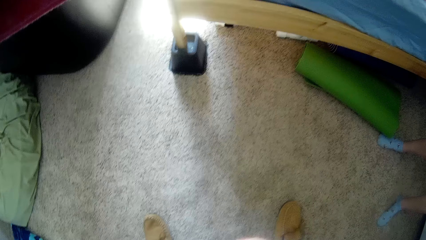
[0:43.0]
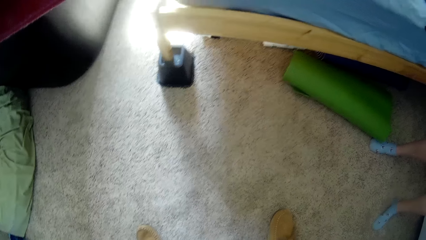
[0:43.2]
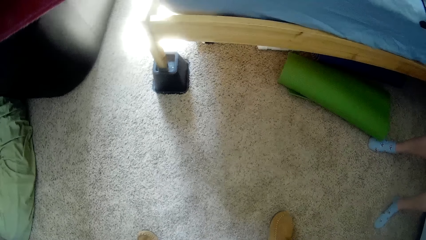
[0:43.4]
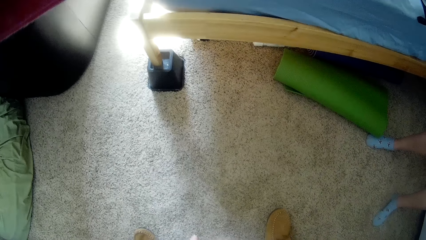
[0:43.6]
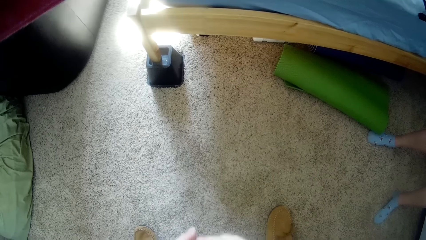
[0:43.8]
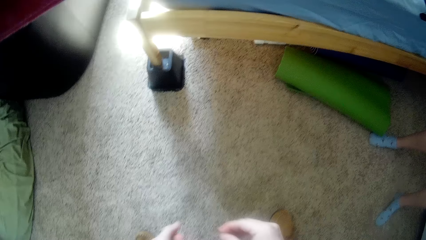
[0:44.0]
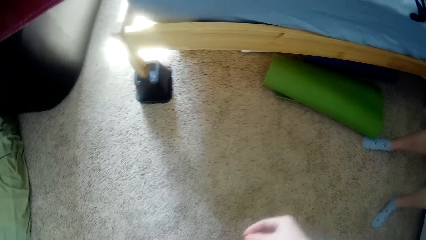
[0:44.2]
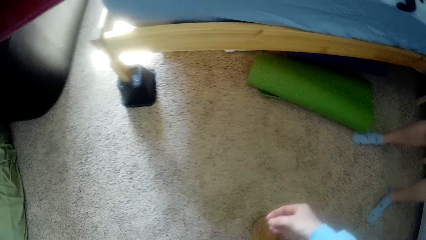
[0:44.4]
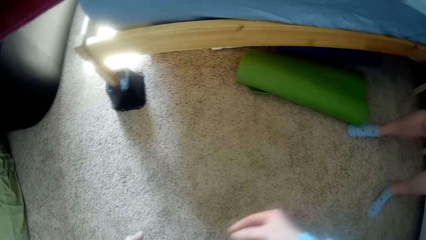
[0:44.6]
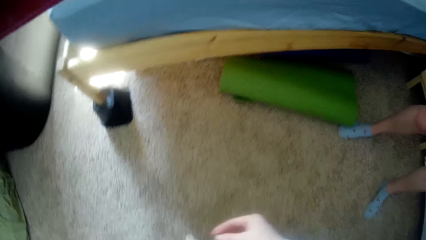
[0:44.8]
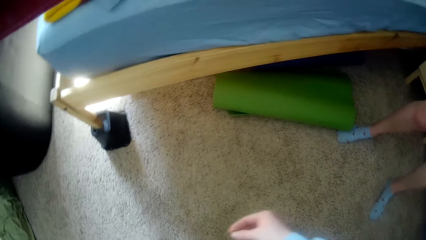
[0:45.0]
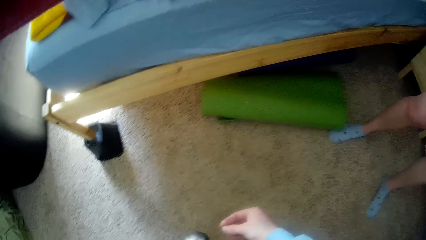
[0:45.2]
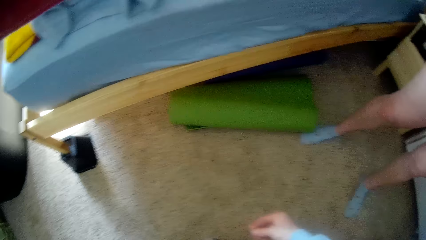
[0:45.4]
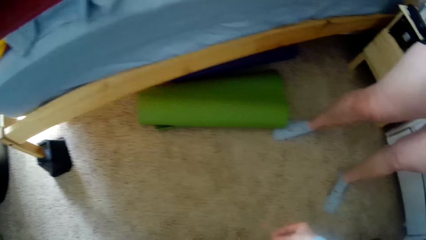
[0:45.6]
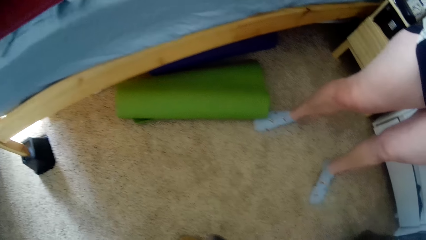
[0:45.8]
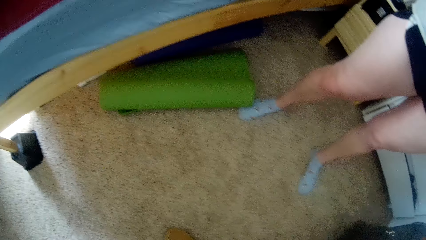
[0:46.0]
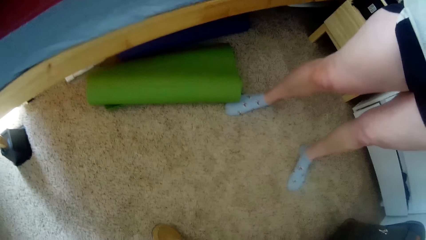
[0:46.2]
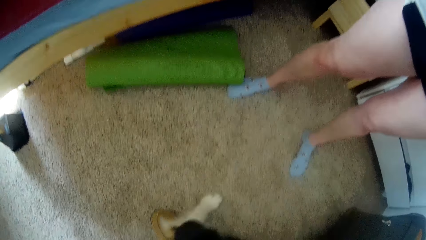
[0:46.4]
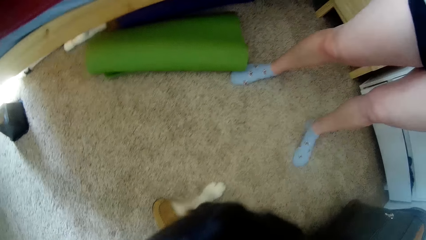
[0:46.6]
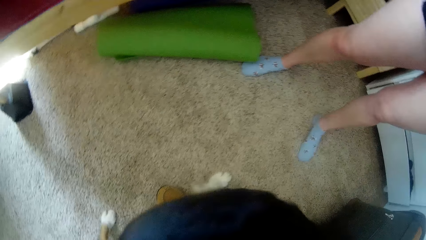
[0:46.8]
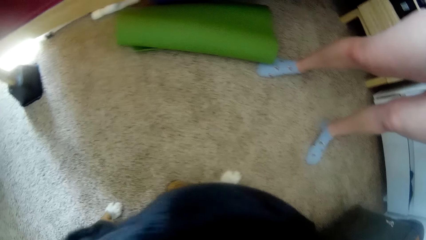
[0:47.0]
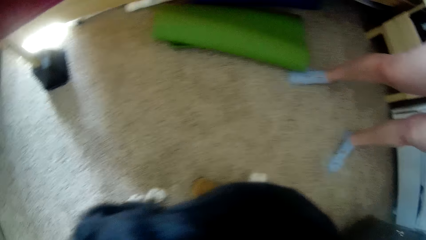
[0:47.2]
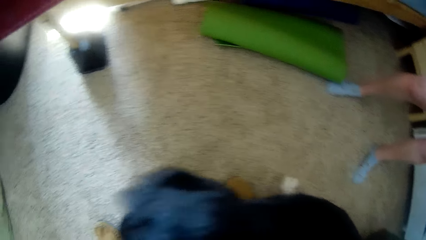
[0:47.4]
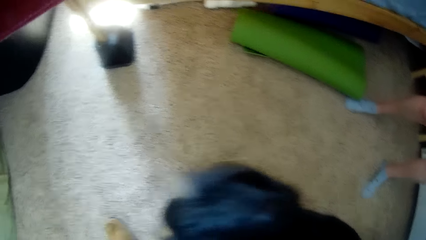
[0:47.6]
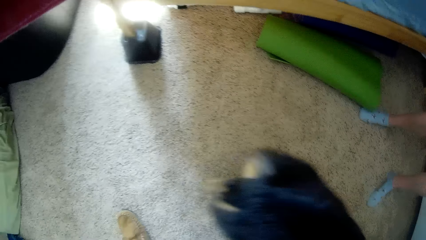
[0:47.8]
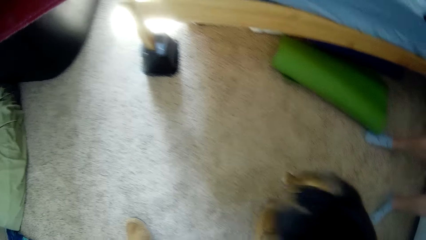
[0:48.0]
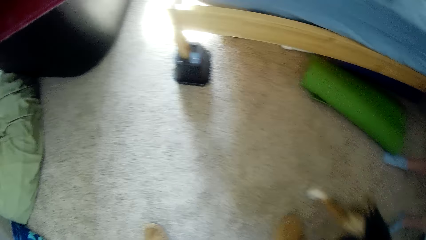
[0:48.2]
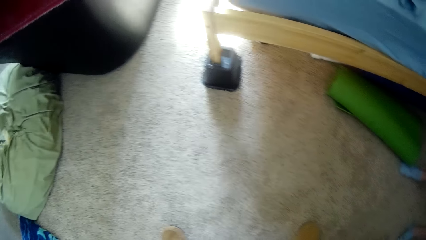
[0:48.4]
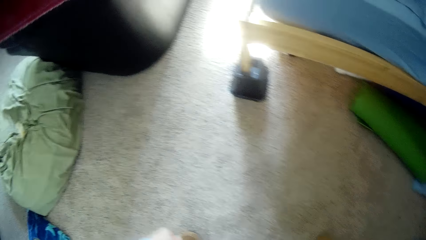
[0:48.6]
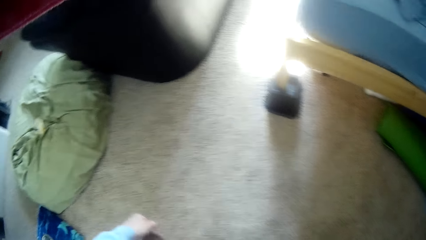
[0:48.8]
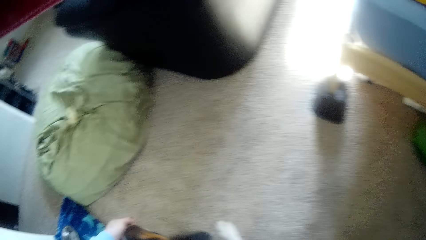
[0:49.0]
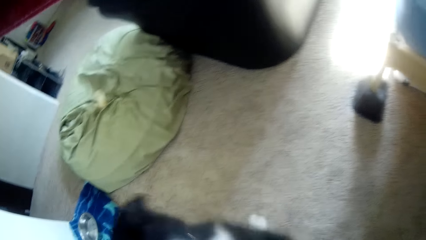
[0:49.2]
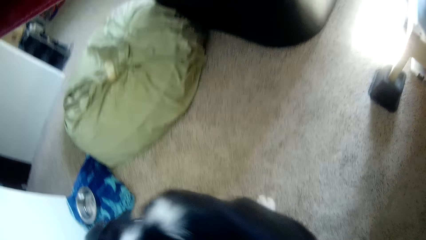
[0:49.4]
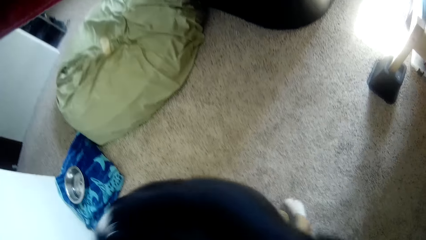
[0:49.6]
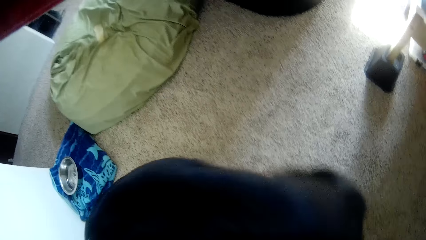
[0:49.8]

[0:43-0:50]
The camera wearer plays with the dog.

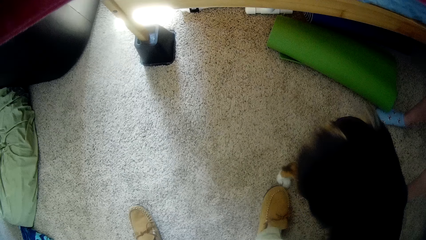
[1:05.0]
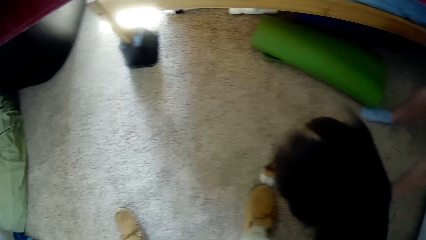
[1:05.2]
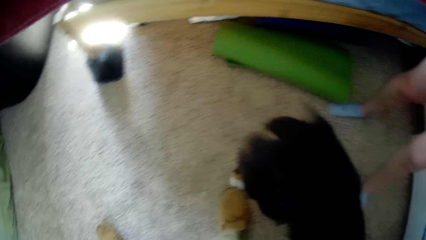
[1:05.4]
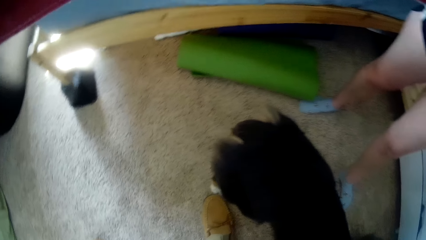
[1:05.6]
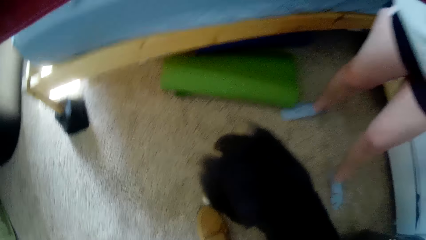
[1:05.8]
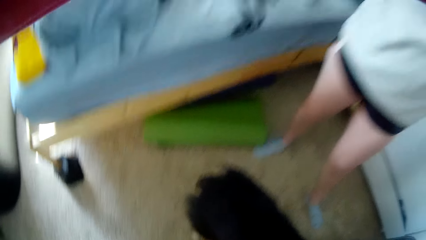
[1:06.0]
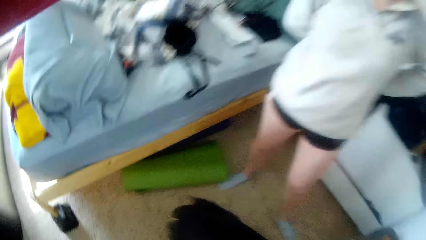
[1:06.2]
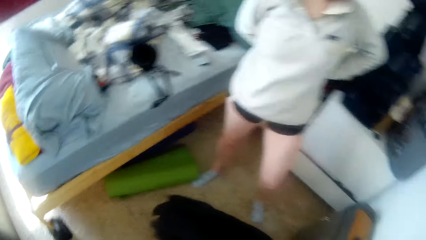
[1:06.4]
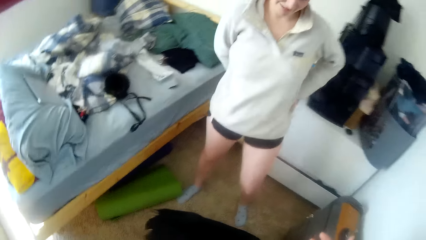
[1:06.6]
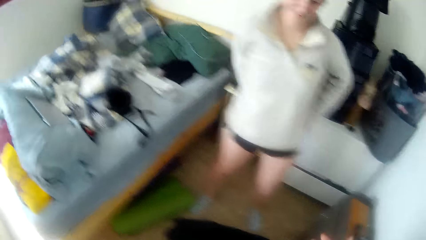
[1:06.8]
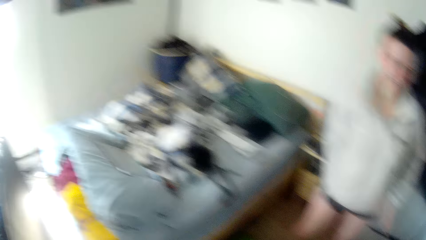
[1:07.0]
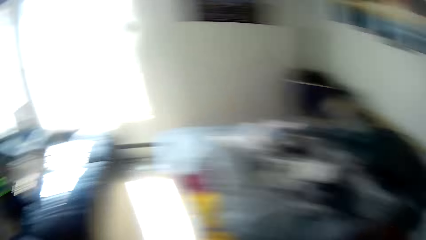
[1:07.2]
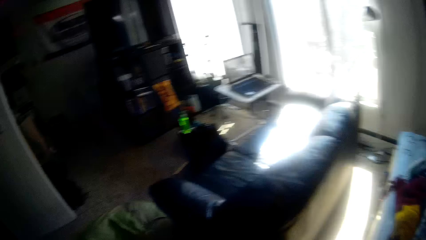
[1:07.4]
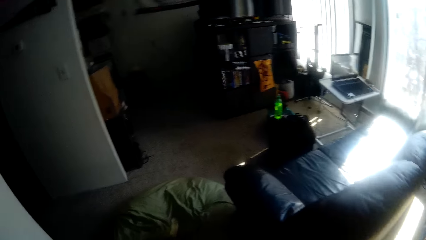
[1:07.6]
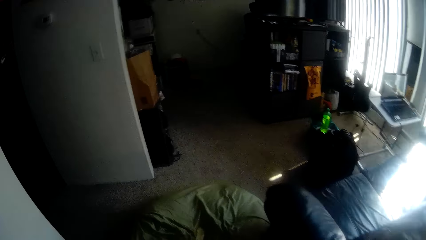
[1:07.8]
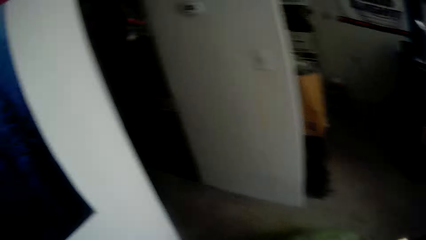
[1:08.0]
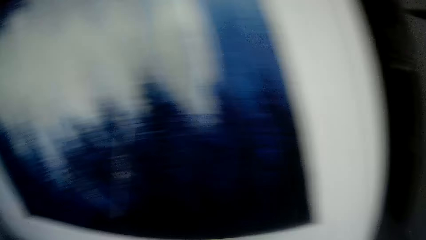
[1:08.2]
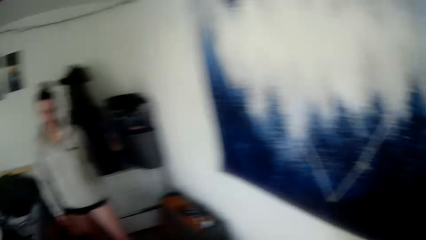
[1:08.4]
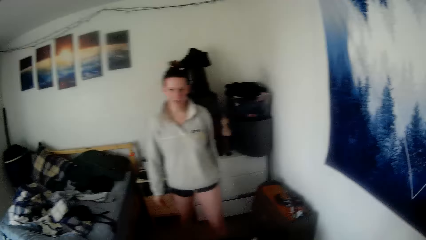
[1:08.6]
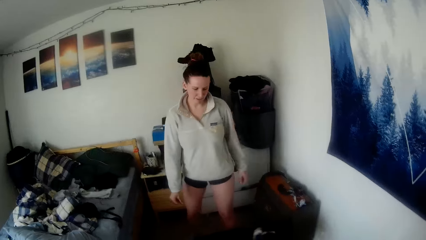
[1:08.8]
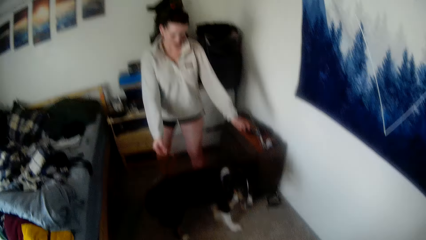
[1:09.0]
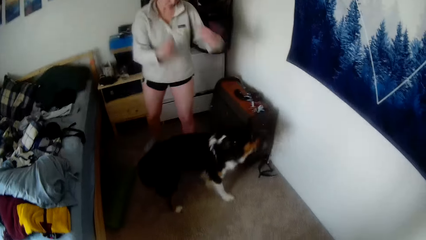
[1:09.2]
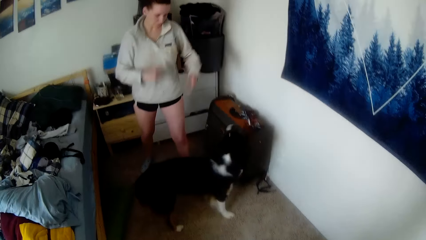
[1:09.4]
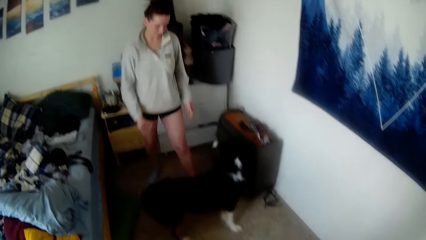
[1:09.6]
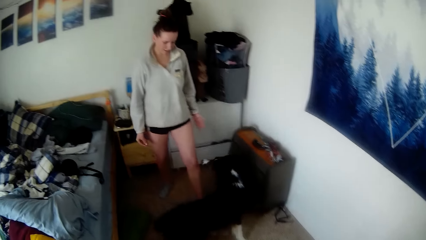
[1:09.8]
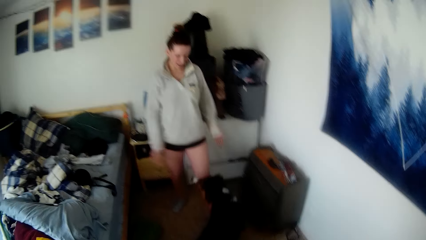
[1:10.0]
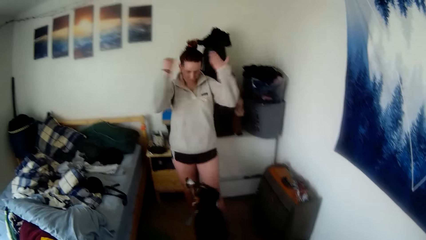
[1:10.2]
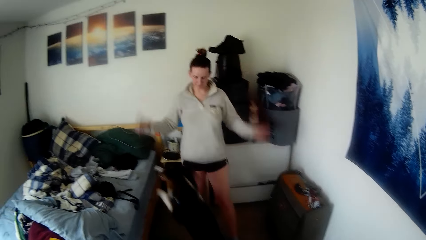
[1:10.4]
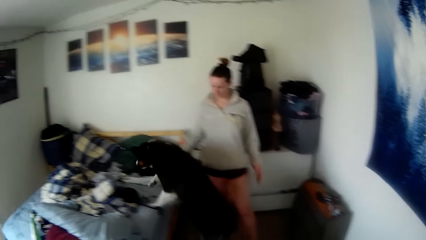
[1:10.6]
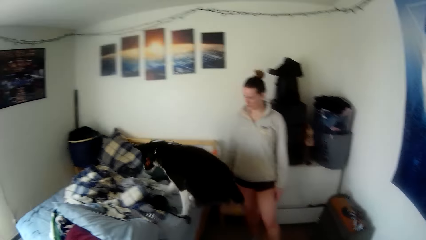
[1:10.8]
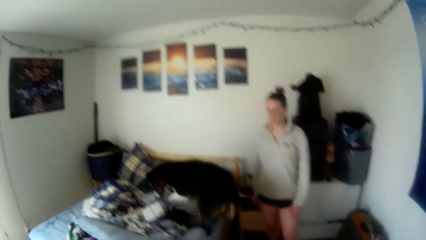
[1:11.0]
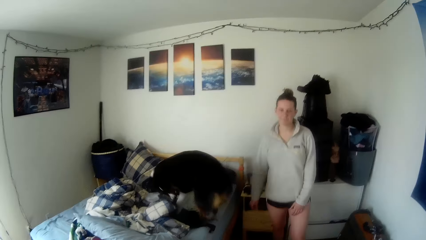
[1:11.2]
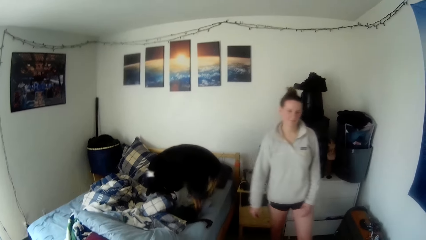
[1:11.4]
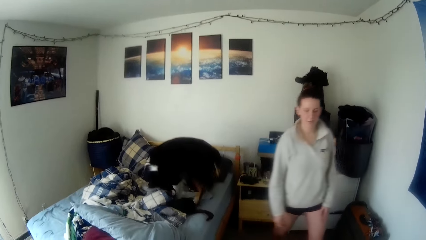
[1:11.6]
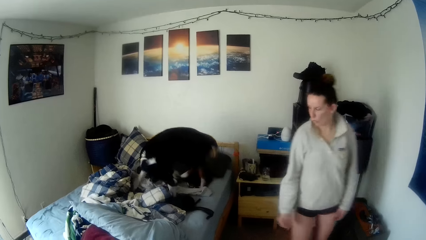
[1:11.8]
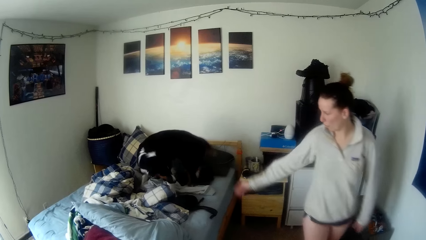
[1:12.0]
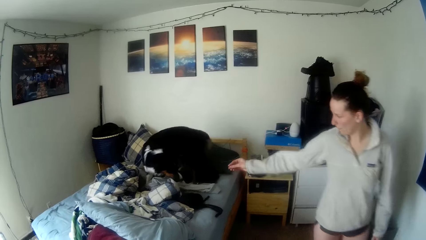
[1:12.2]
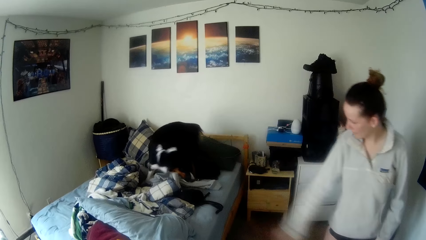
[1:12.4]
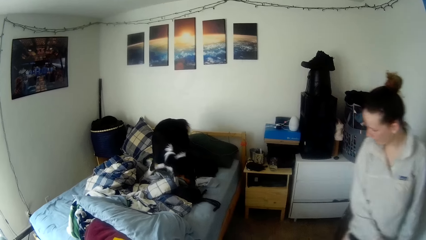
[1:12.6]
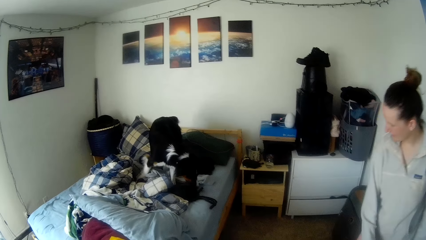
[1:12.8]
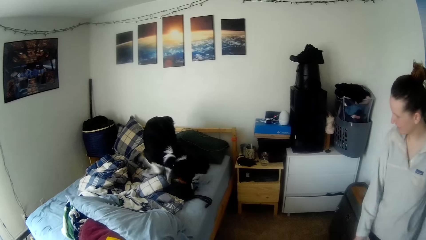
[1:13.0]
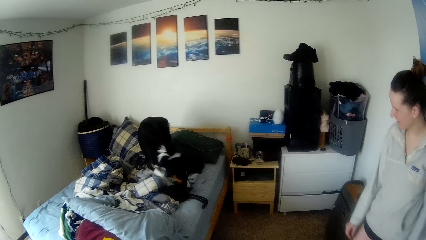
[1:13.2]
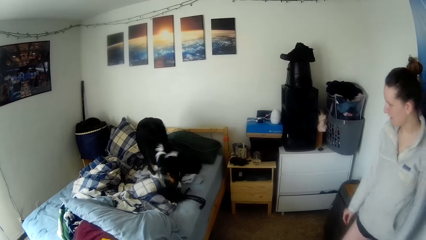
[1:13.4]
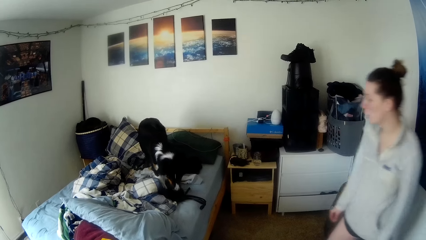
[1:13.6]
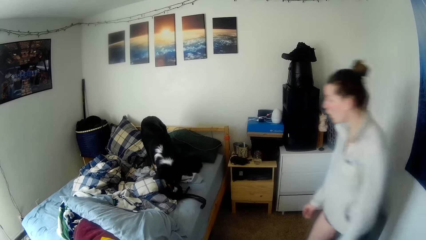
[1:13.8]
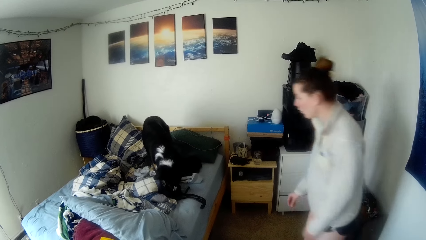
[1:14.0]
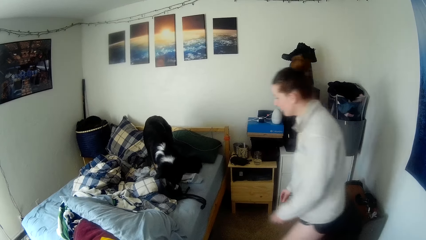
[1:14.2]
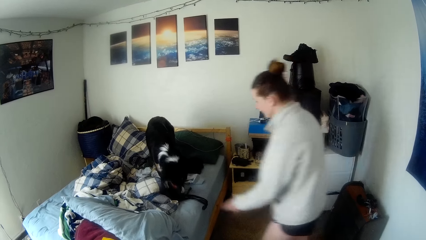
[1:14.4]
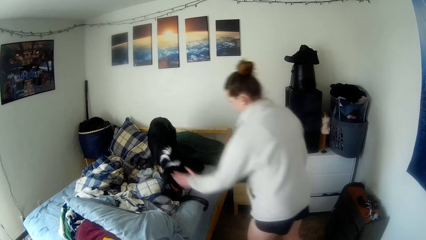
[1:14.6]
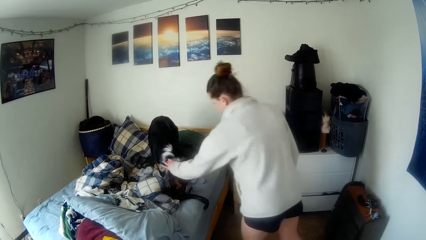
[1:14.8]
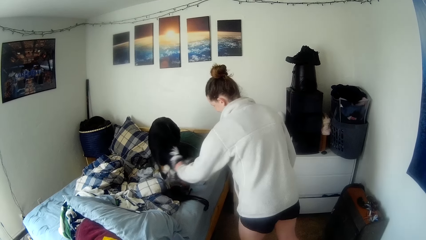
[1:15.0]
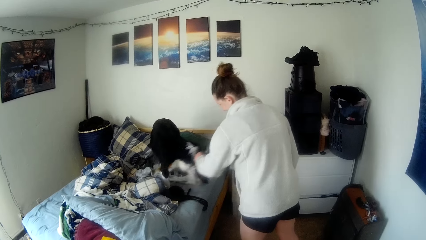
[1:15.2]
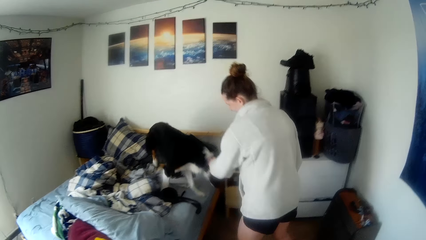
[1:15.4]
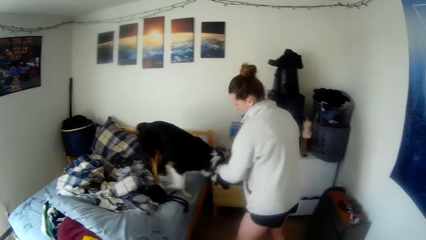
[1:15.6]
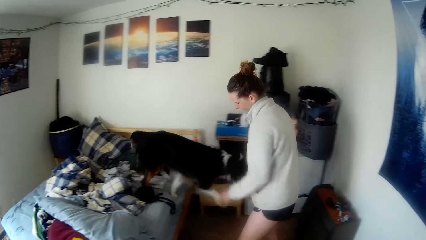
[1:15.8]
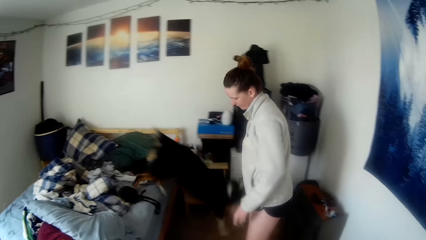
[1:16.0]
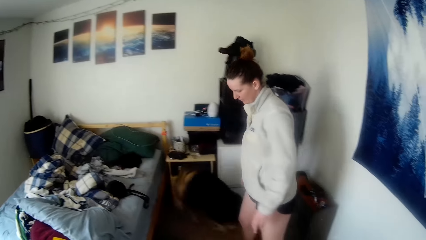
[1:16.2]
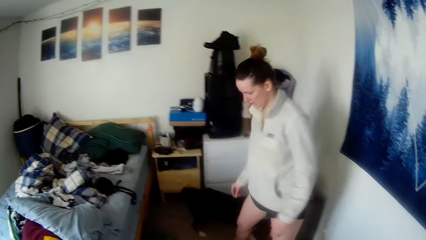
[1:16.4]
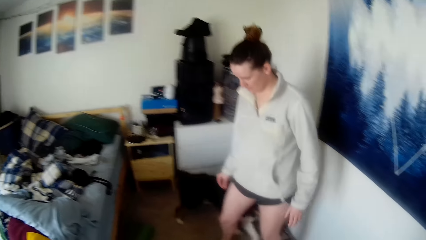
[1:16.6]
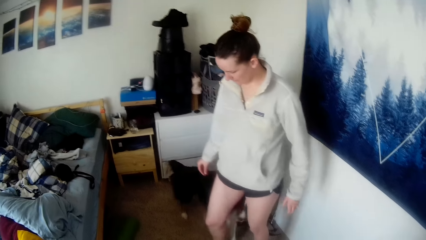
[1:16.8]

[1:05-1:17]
The camera wearer looks around the house. They look around again. A woman swings hands up, walks around, and brushes the dog.
